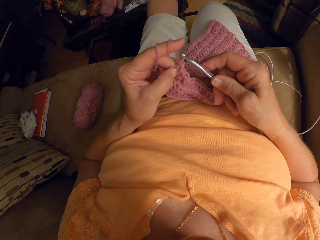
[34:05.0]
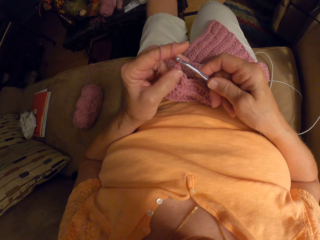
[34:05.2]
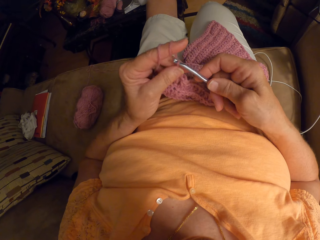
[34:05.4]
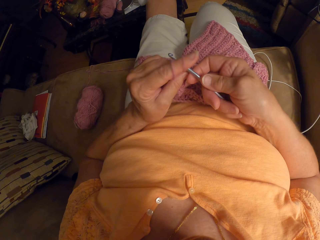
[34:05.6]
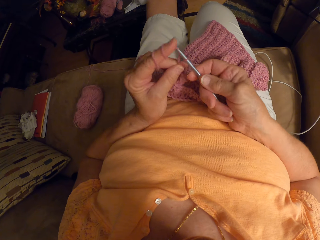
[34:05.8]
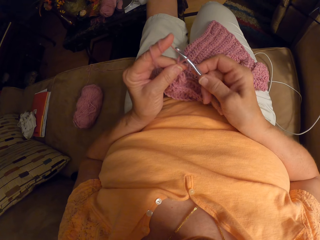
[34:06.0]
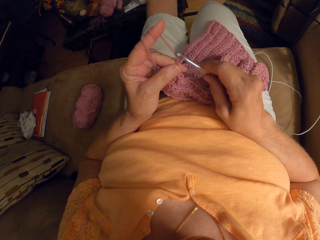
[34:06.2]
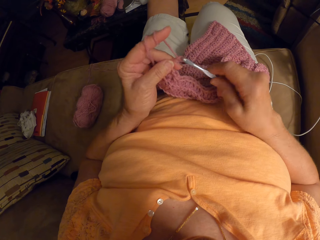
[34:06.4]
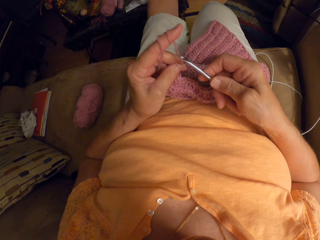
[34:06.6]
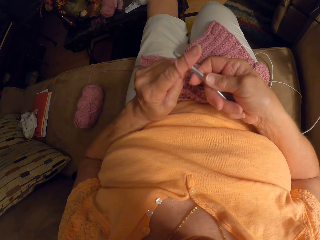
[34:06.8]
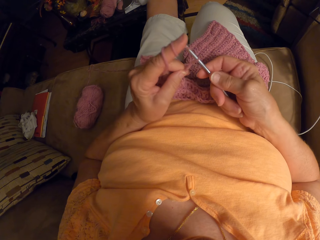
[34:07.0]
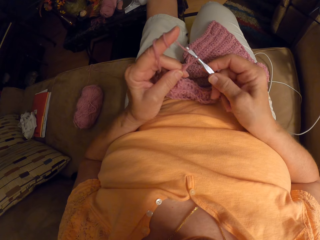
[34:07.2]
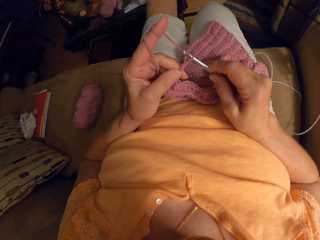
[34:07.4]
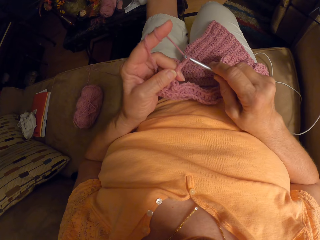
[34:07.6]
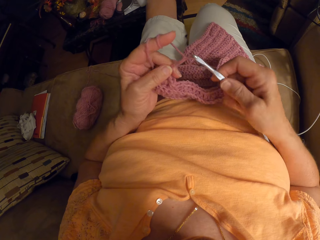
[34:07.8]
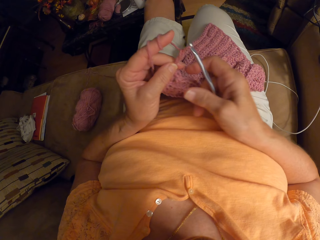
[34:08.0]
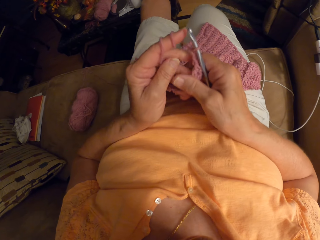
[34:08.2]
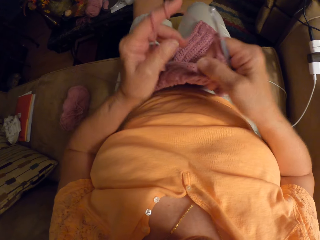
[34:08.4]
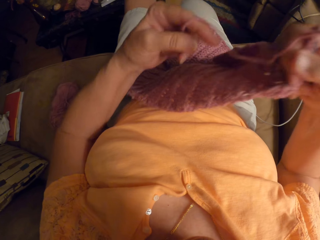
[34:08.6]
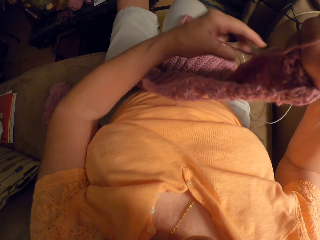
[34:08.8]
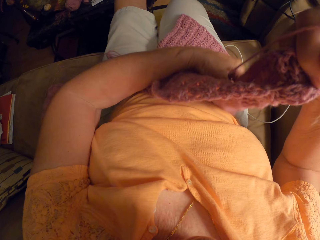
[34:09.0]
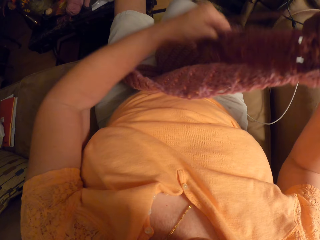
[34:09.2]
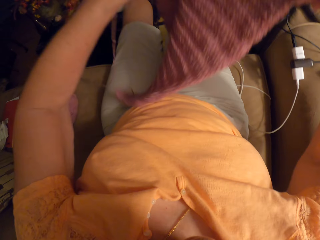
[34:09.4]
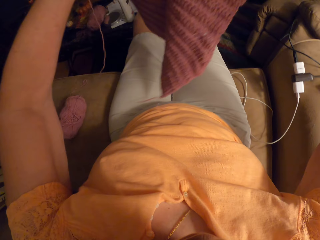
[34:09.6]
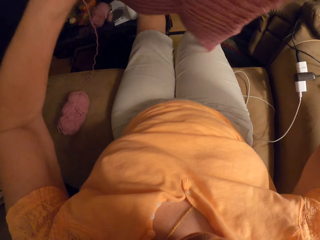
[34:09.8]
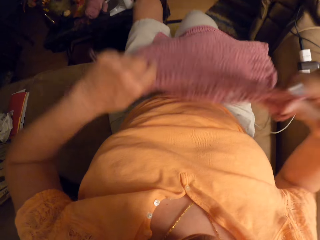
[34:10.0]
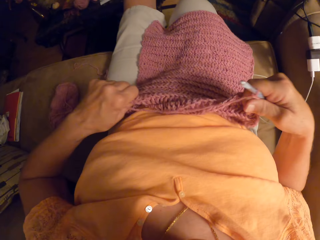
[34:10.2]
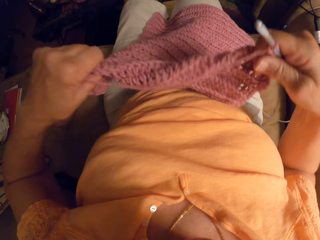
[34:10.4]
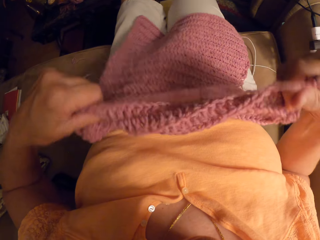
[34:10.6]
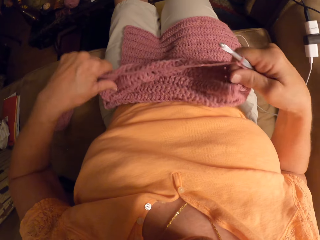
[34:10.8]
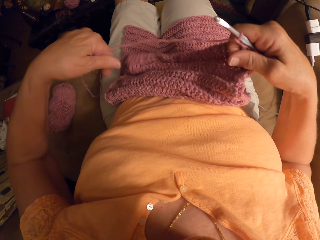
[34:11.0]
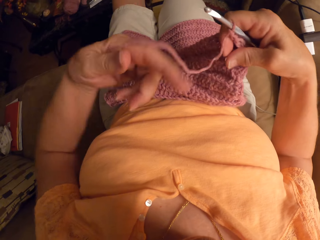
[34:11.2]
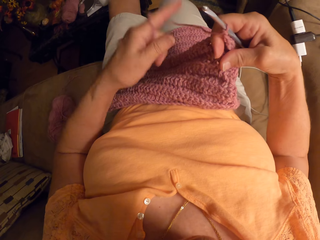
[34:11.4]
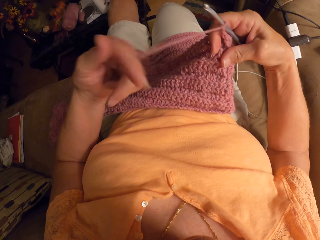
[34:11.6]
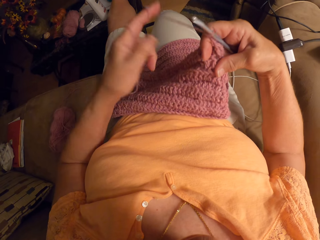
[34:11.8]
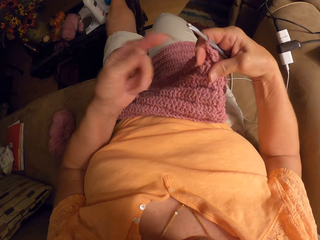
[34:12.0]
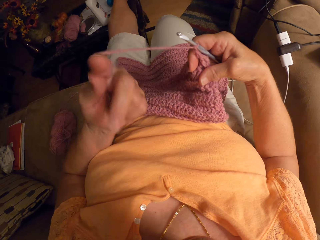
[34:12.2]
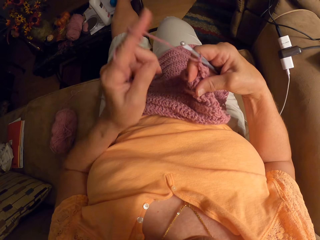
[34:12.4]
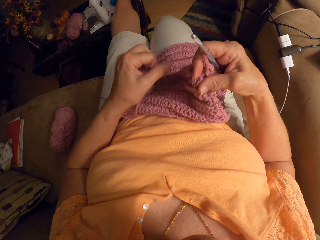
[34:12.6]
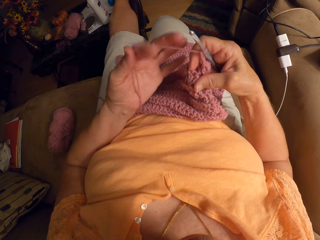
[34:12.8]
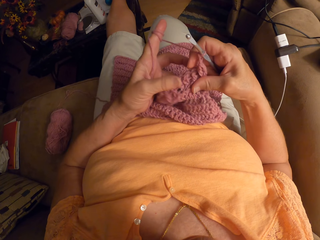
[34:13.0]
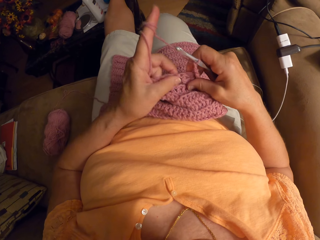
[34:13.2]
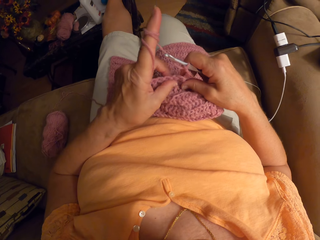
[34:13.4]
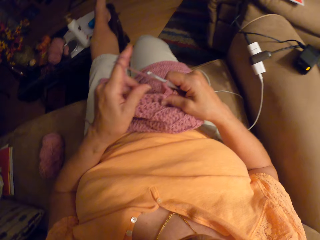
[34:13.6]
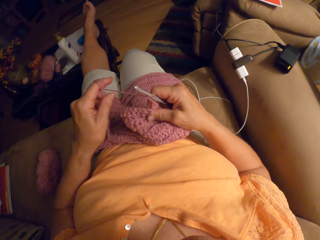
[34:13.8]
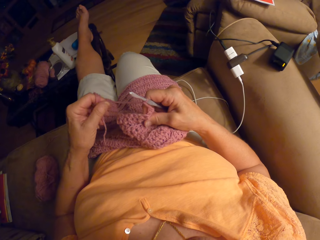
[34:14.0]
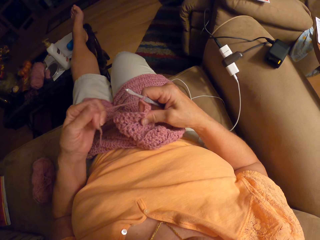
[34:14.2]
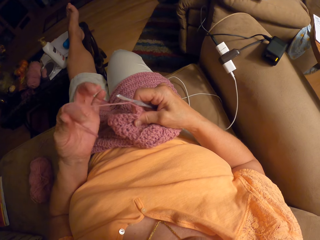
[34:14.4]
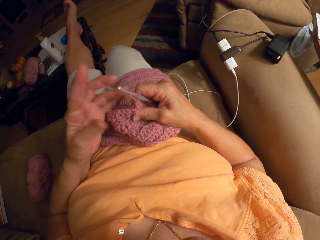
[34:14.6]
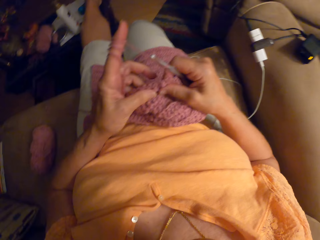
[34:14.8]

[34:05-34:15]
The camera wearer lifts up the fabric. She stops to knit. She flips the crochet cloth with her hands. She places the fabric back on her lap. She wraps the wool around the index finger of her left hand.

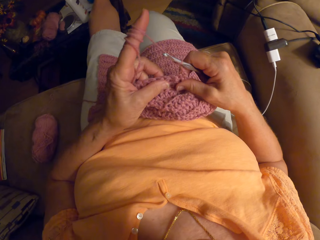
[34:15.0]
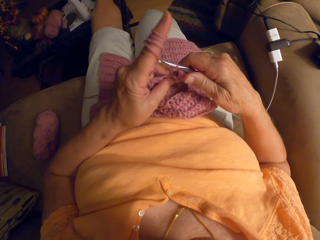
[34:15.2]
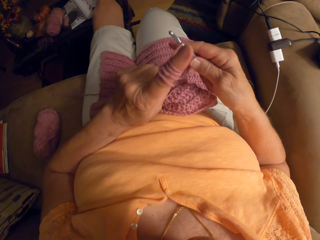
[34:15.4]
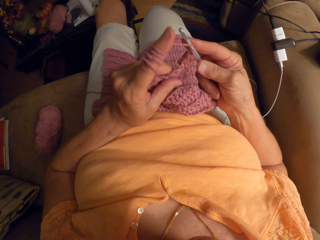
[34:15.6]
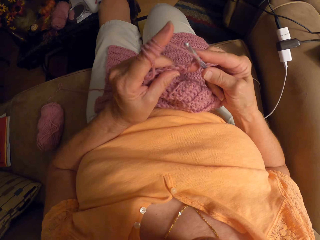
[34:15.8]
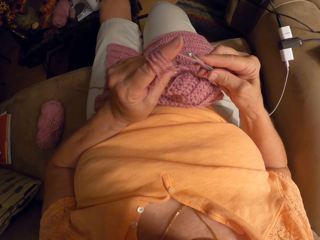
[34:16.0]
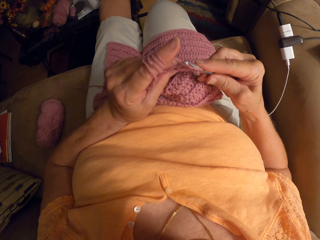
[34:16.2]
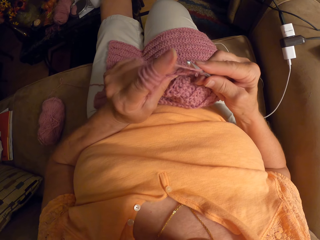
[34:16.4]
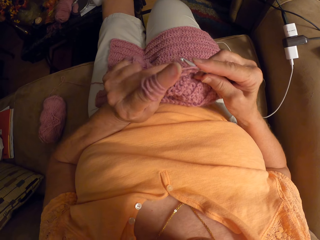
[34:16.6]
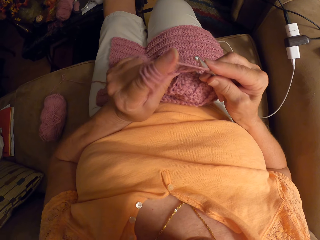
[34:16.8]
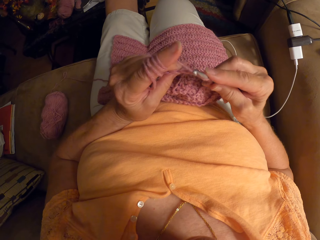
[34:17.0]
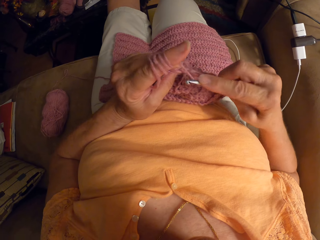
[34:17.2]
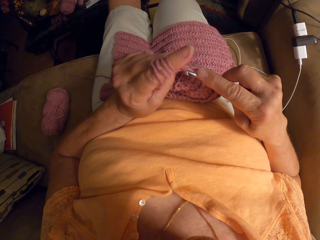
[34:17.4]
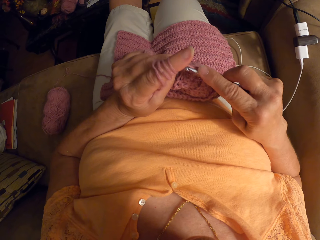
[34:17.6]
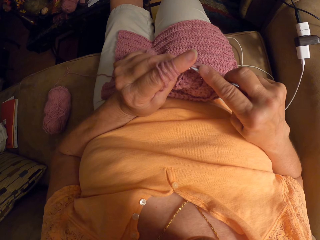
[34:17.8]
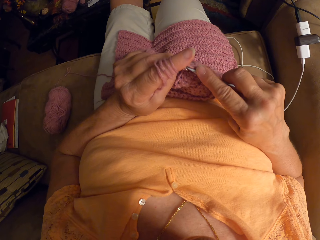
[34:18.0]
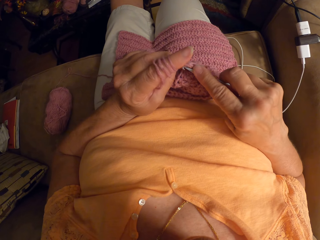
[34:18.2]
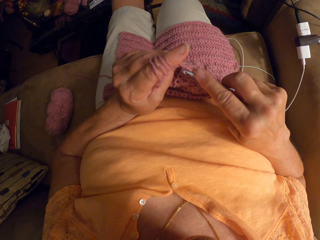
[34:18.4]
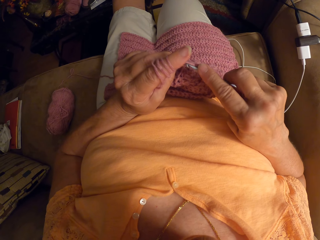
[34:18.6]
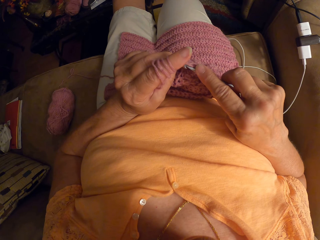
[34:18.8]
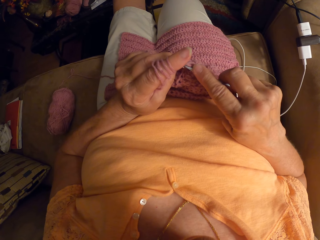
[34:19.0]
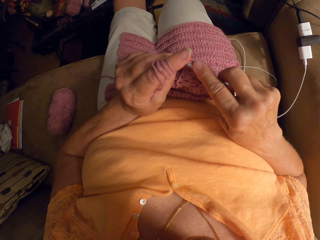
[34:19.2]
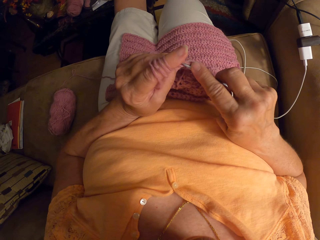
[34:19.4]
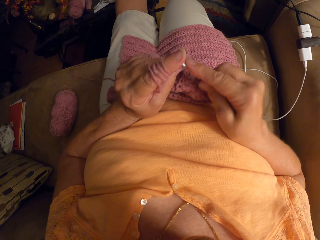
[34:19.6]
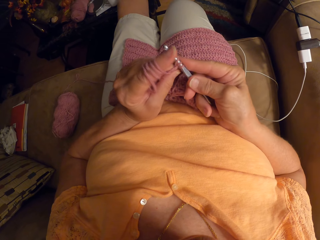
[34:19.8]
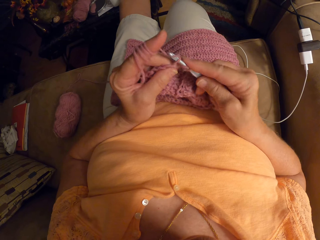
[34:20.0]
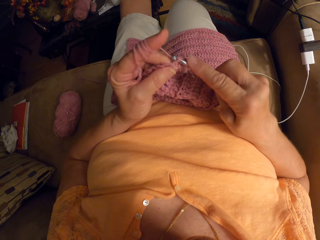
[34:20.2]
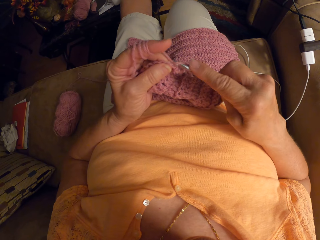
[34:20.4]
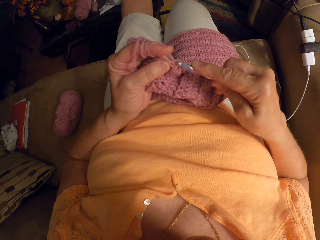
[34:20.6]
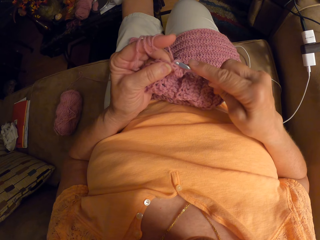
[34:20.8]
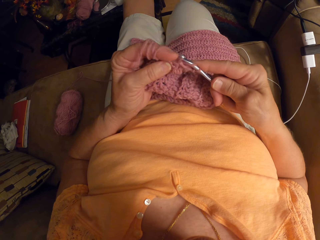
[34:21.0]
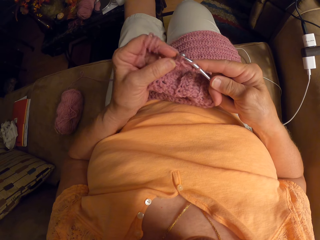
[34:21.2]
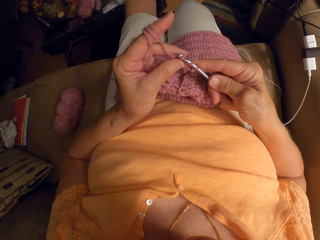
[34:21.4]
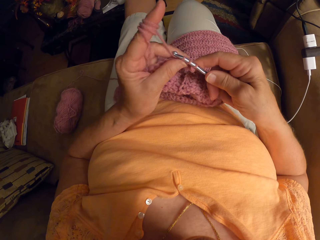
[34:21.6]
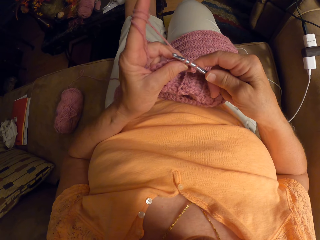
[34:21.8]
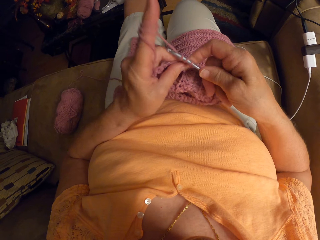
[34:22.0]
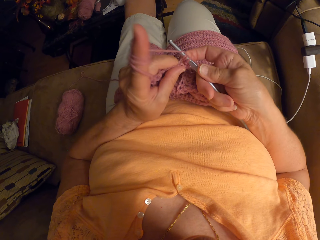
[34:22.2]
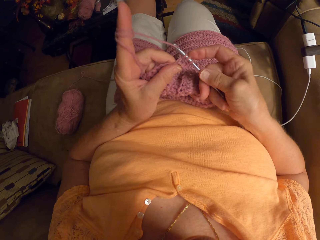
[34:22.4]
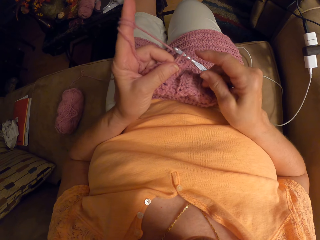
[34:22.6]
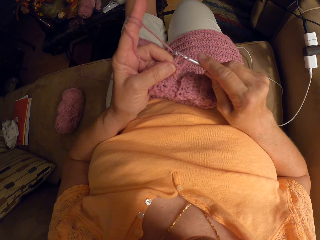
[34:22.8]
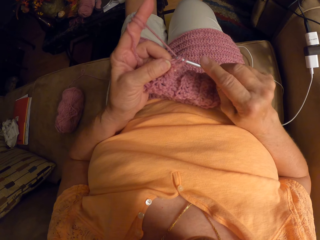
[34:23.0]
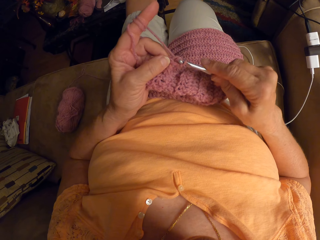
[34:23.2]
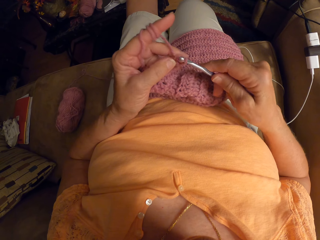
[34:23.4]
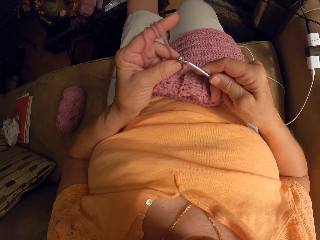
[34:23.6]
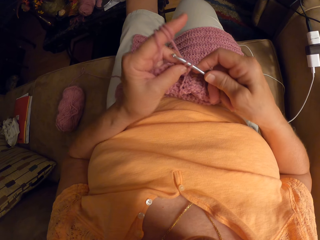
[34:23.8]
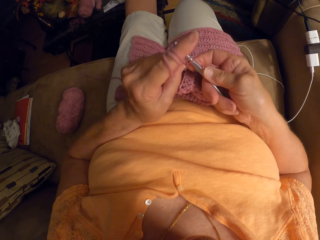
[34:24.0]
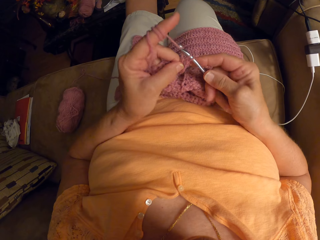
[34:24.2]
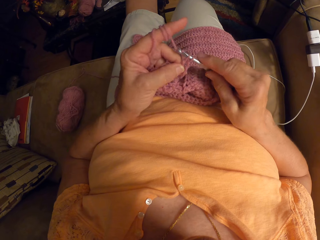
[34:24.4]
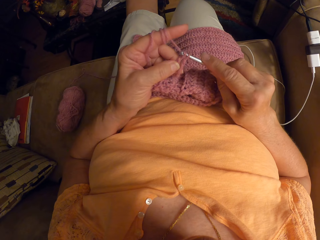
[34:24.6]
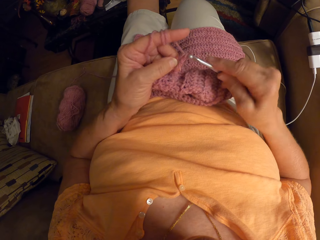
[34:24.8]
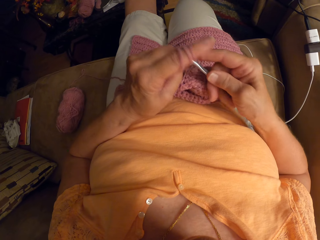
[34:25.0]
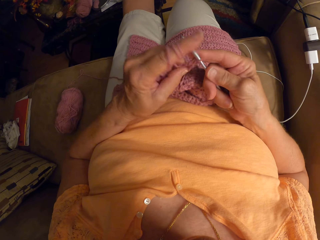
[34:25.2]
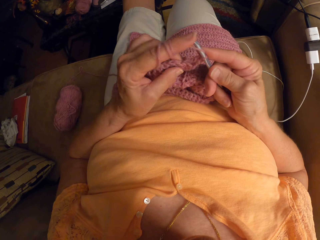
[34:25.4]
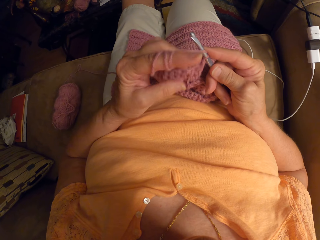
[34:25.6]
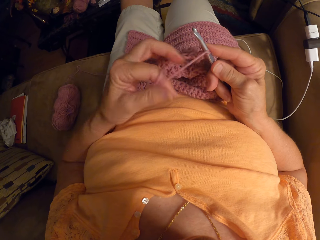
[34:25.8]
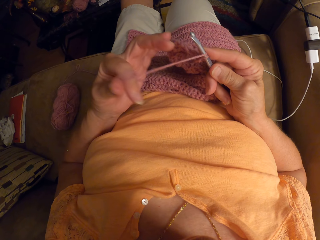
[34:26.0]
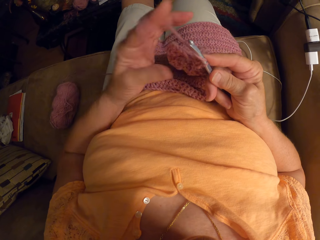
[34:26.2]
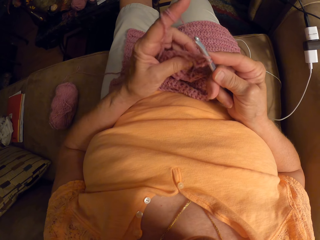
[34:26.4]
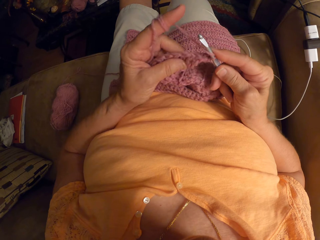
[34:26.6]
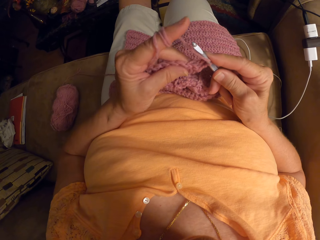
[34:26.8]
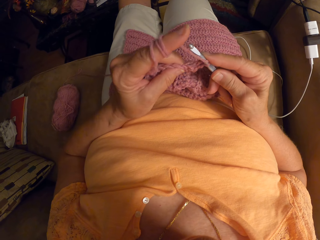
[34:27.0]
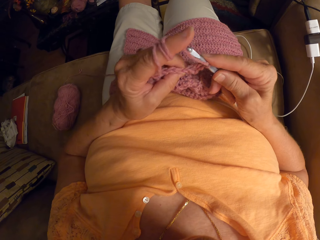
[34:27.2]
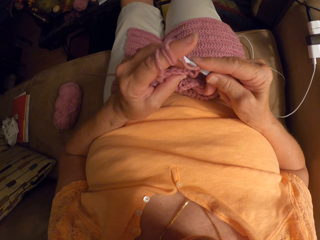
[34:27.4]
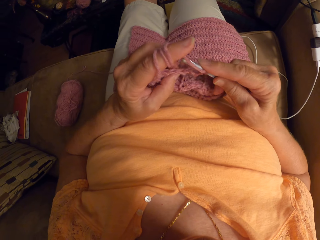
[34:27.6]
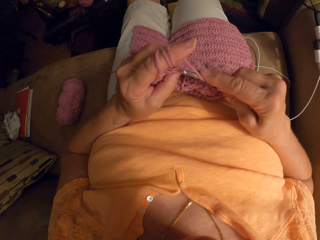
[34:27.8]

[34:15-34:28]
The camera wearer crochets with her left hand and the crochet hook in her right hand. She releases the yarn from the index finger. She stops to knit. She wraps the wool around the finger of her left hand.
